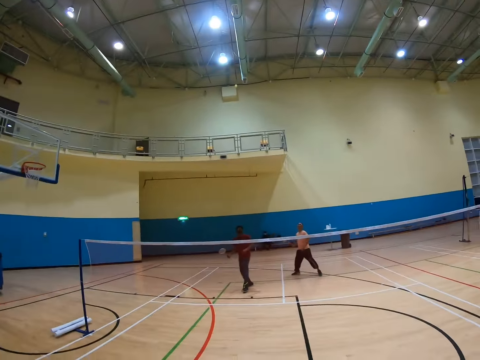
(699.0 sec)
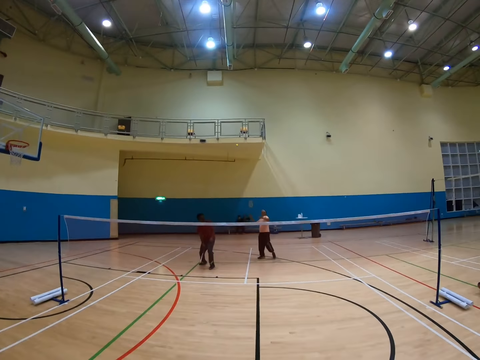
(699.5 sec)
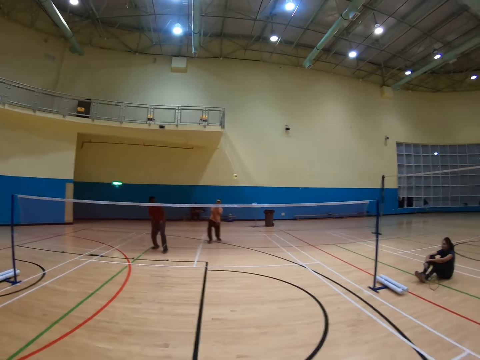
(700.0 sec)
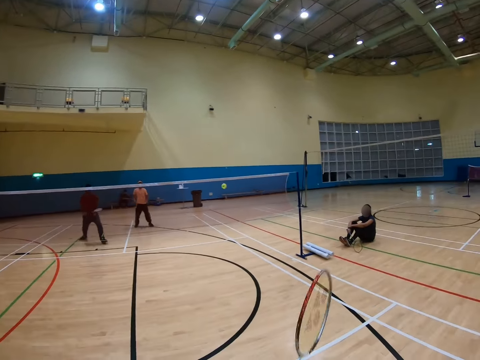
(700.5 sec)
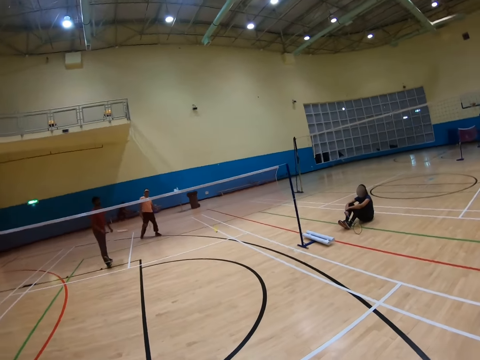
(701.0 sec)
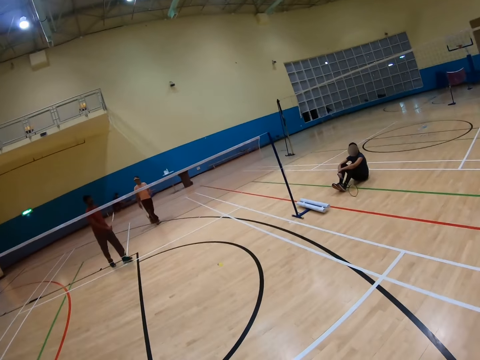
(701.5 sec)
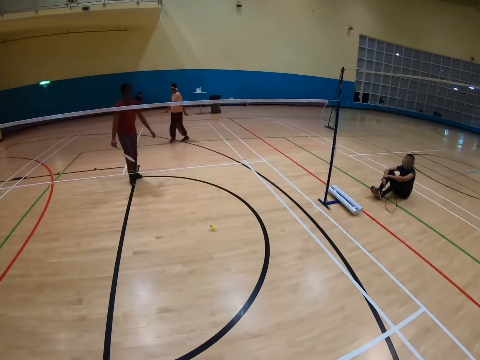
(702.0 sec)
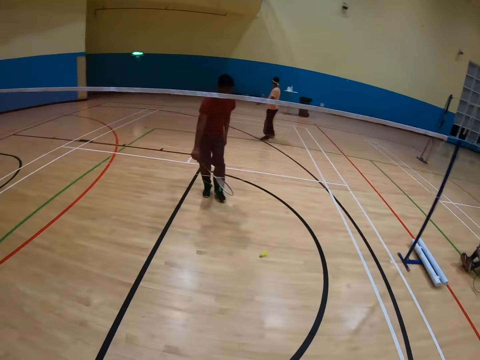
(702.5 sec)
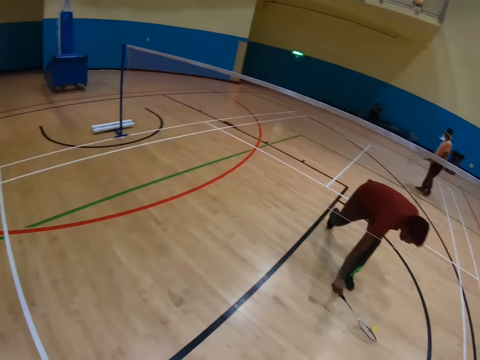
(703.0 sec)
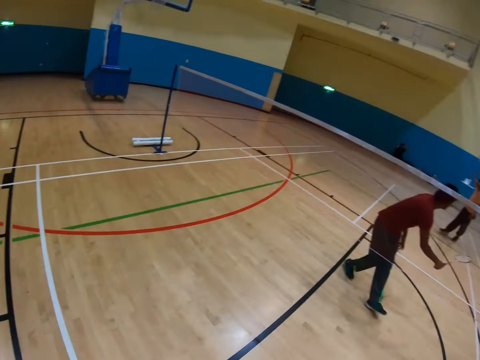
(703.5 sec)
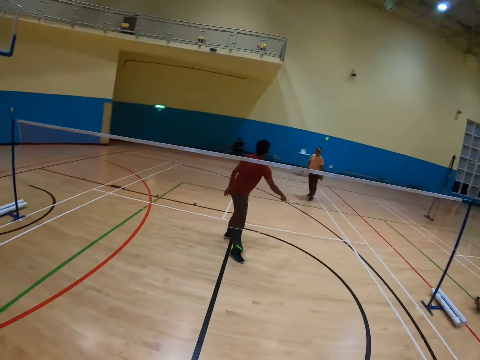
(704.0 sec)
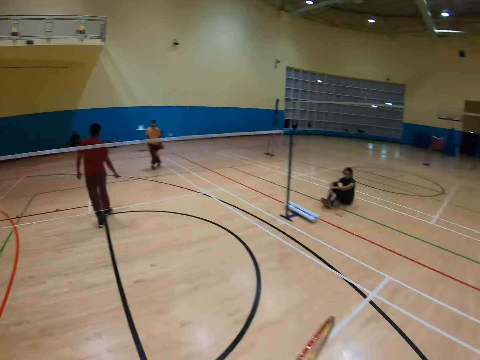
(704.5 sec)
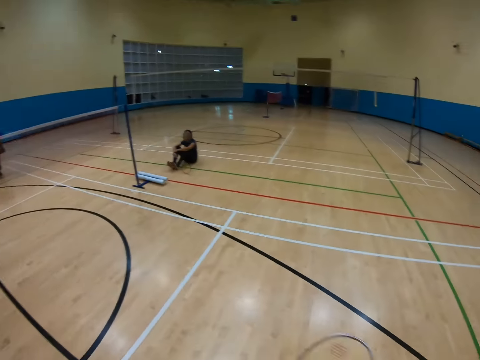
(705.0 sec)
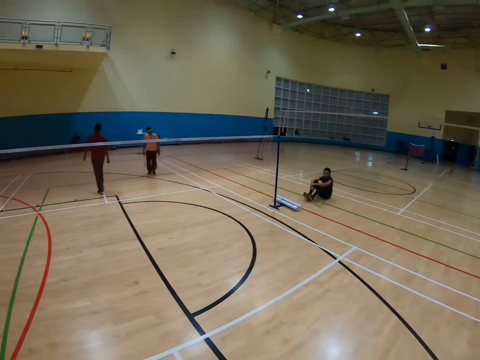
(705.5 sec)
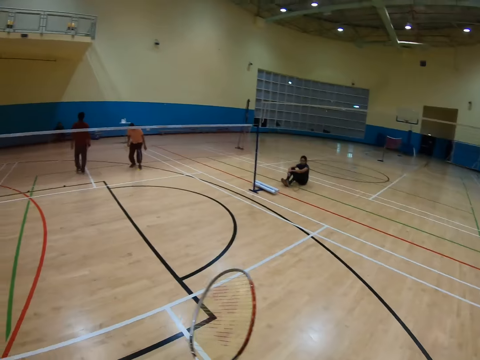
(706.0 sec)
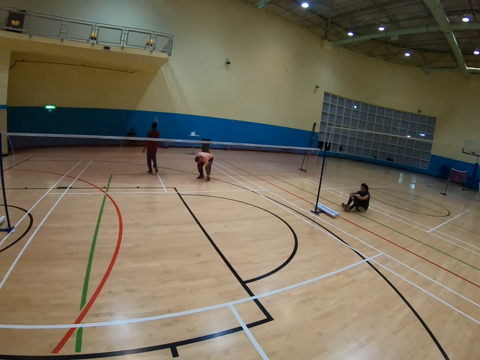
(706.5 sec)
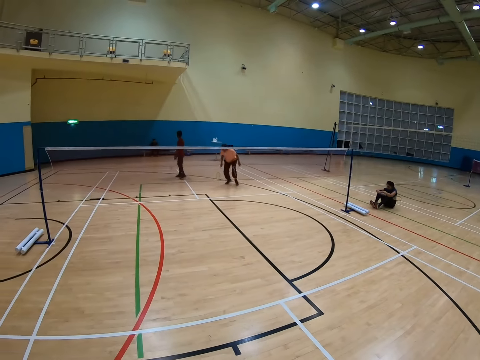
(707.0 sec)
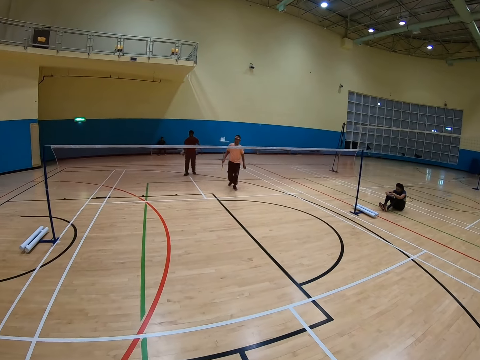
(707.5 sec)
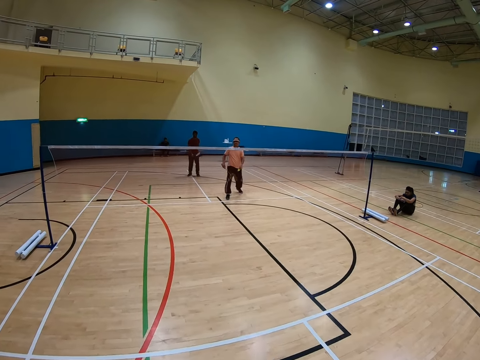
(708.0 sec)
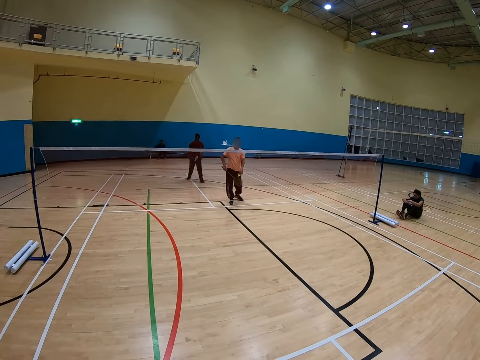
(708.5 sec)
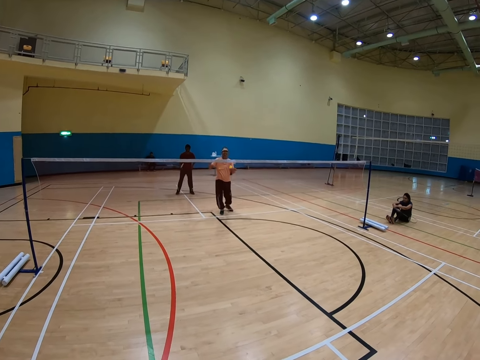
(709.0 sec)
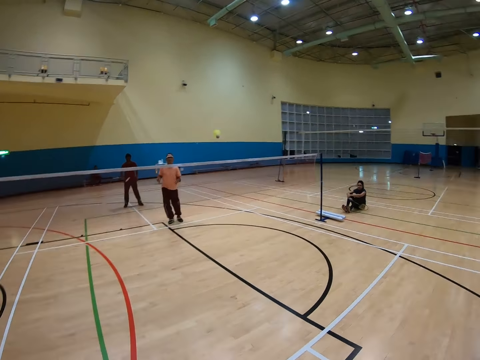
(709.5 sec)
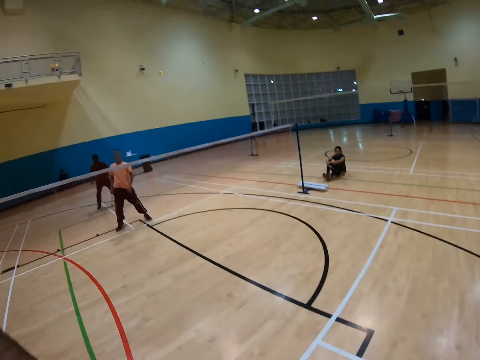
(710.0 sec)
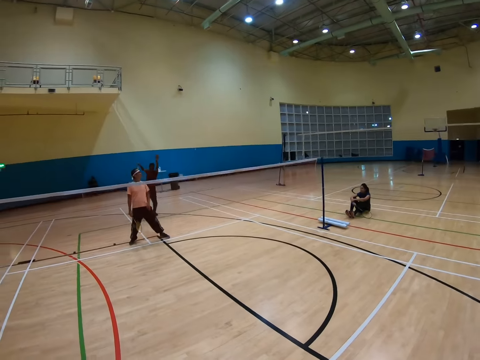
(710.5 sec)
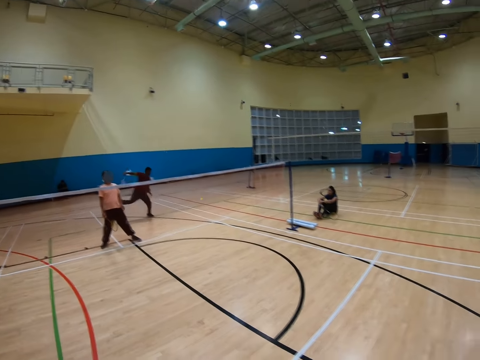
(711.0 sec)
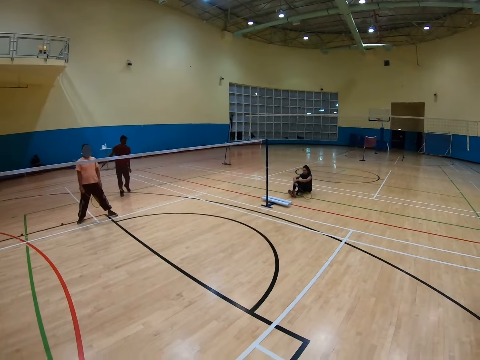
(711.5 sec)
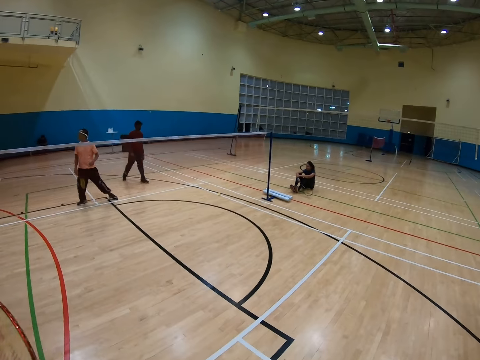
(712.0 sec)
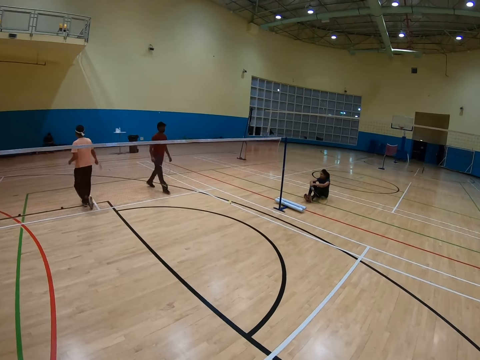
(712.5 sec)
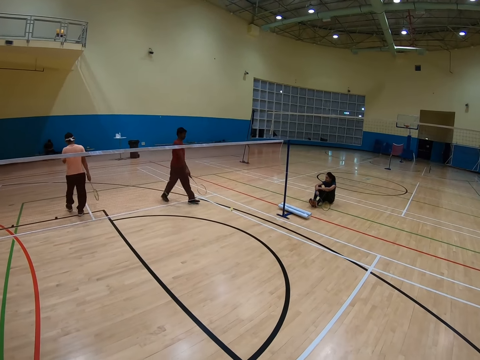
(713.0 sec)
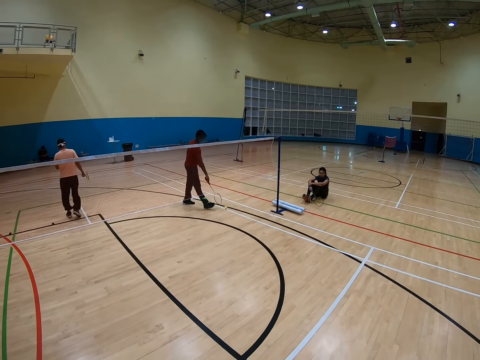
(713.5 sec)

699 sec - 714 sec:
The camera wearer plays badminton.

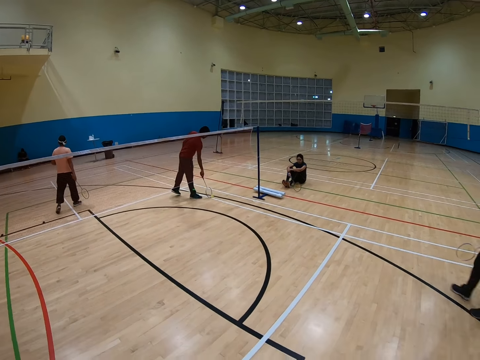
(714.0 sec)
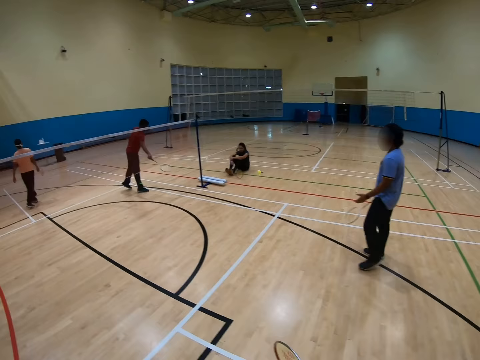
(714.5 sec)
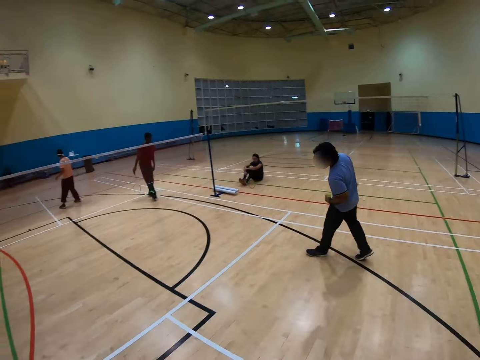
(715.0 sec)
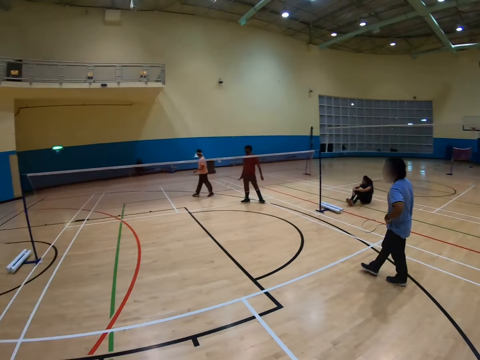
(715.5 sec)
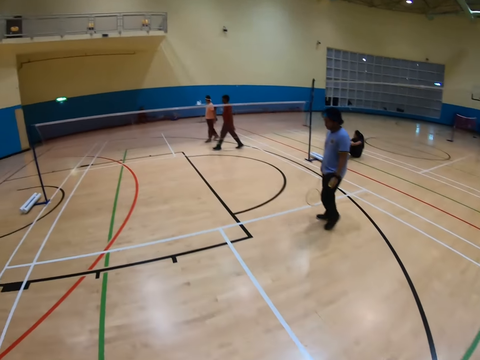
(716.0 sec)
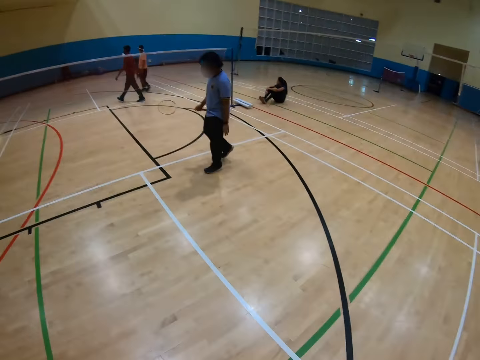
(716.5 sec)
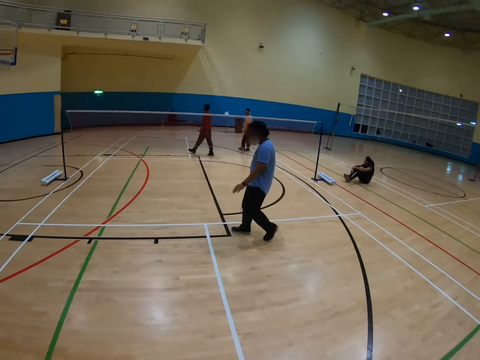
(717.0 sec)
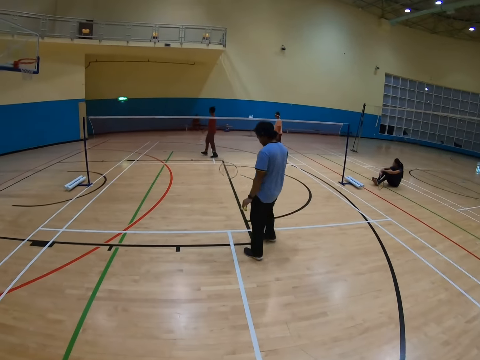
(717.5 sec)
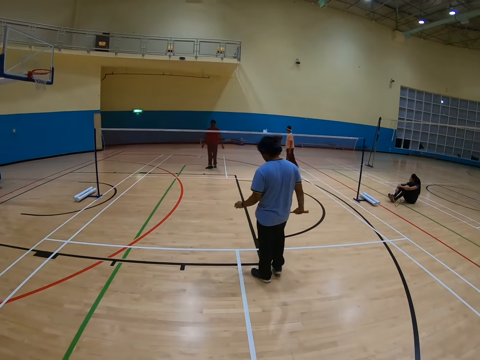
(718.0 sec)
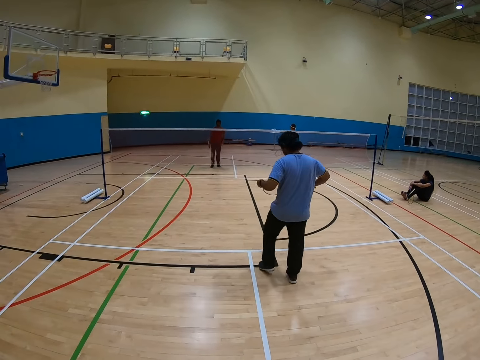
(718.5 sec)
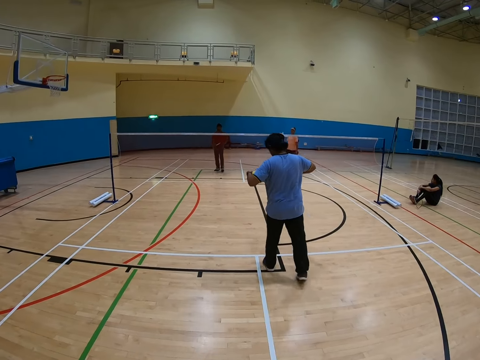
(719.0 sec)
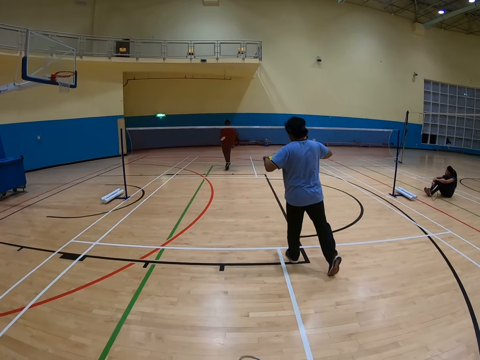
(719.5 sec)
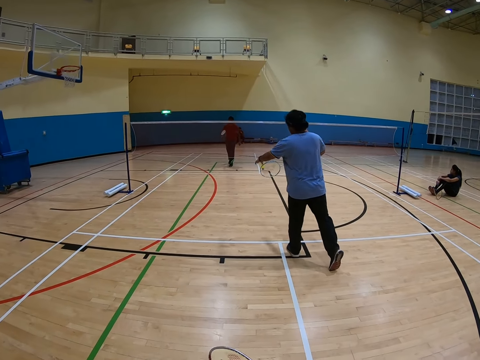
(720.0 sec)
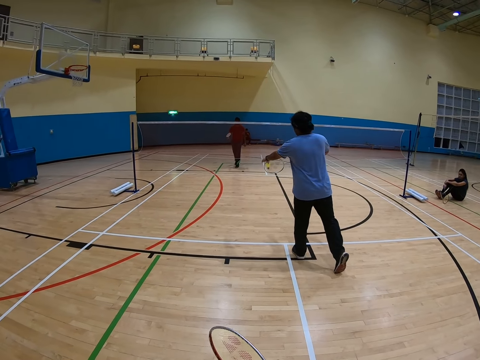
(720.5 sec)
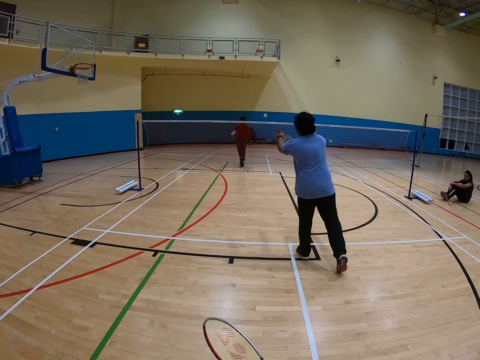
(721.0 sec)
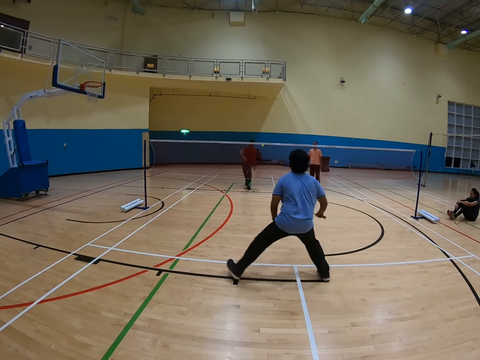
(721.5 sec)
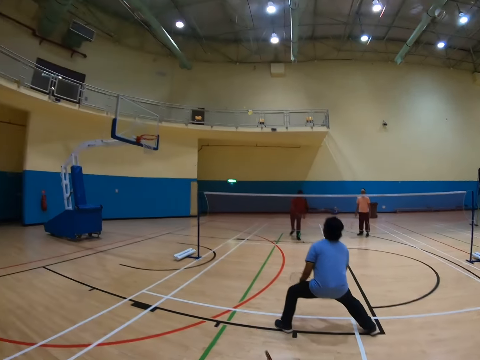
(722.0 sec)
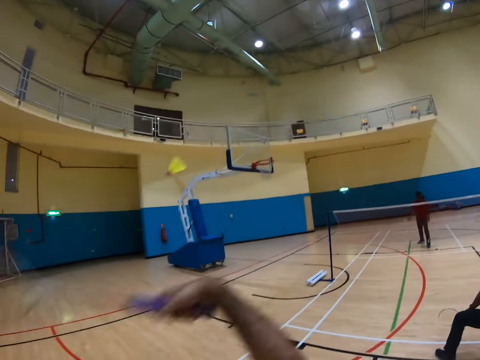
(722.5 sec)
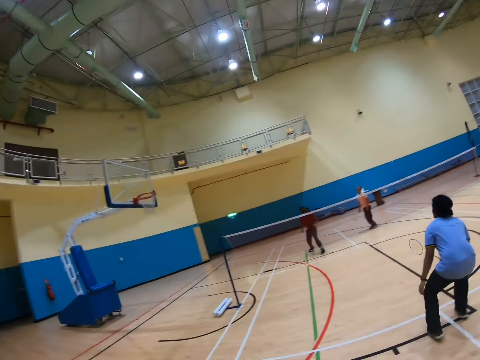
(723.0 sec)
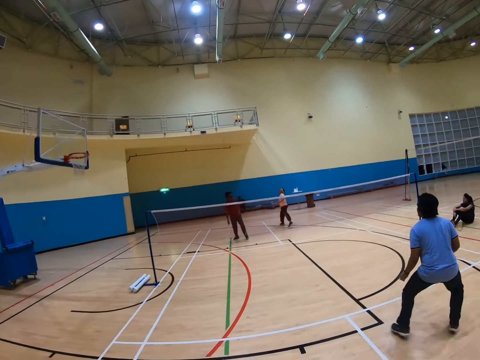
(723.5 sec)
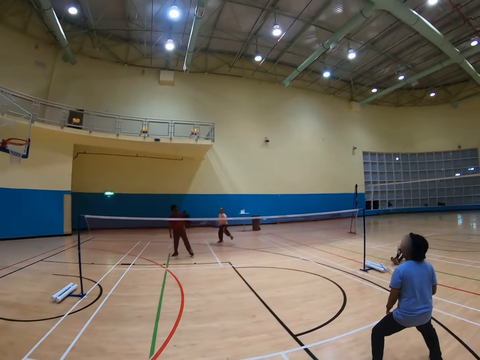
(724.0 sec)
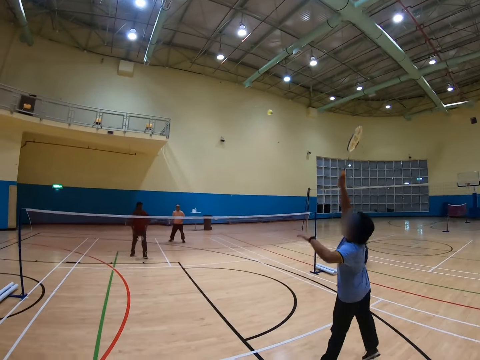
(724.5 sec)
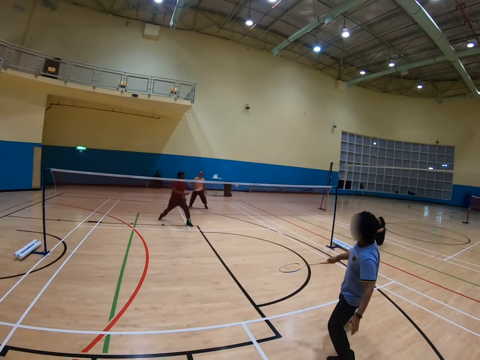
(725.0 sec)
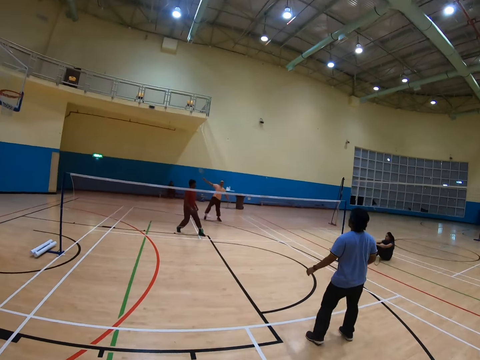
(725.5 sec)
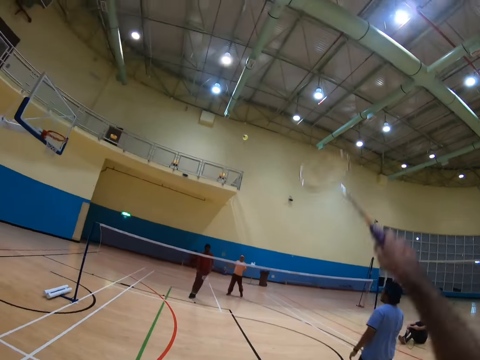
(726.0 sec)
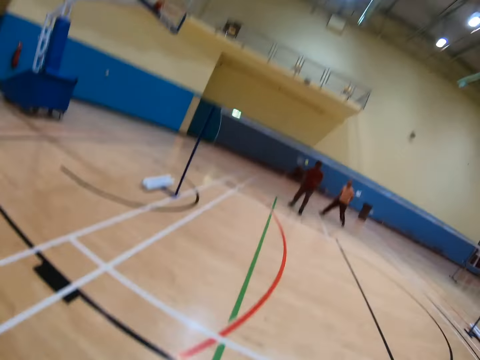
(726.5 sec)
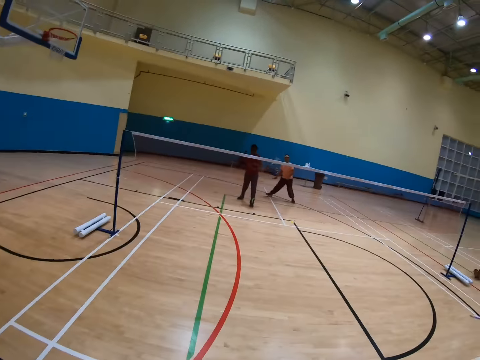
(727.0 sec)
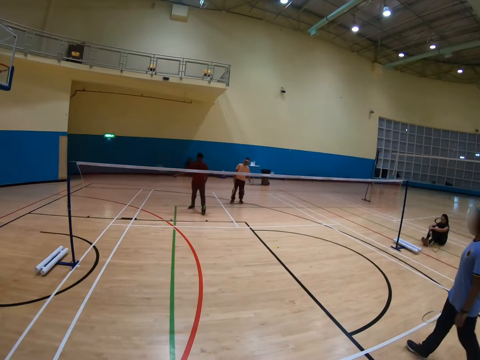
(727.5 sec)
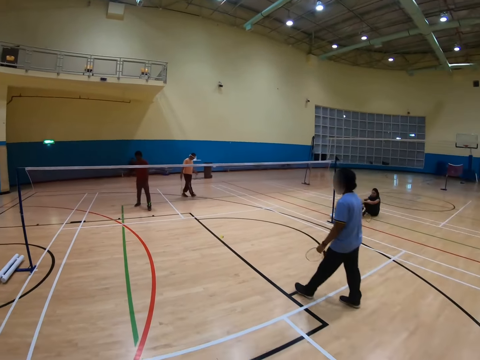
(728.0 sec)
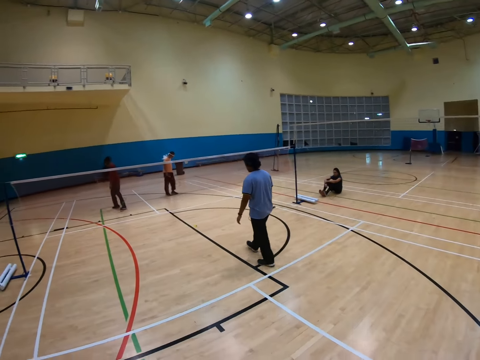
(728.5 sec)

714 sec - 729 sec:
The camera wearer plays badminton with three men.
